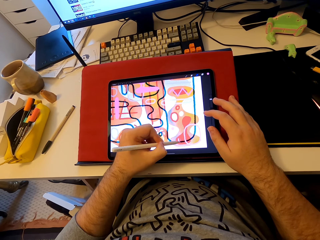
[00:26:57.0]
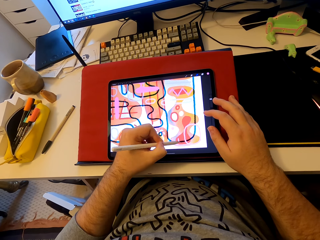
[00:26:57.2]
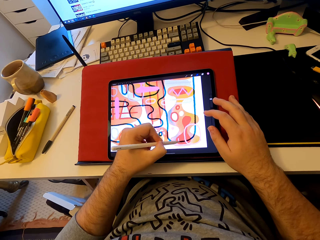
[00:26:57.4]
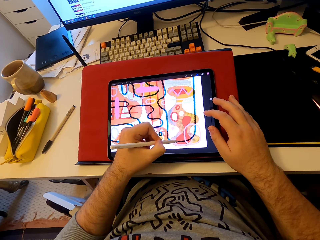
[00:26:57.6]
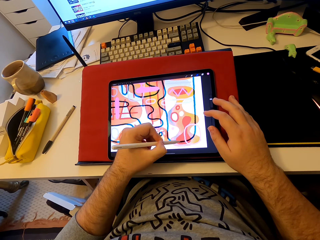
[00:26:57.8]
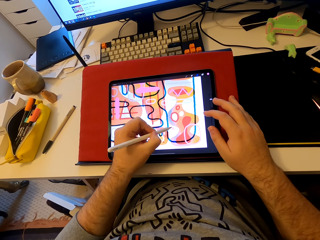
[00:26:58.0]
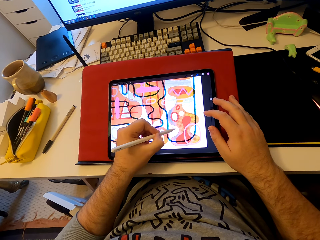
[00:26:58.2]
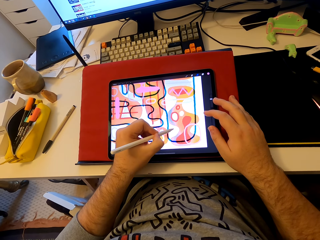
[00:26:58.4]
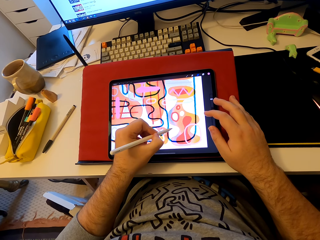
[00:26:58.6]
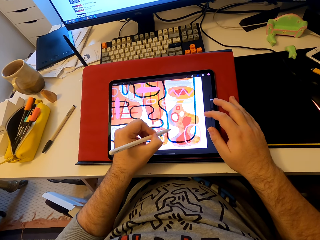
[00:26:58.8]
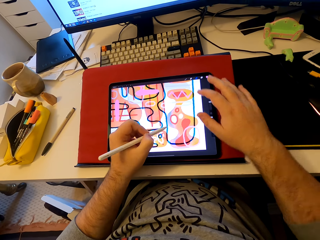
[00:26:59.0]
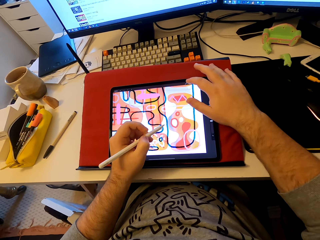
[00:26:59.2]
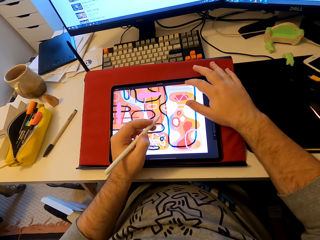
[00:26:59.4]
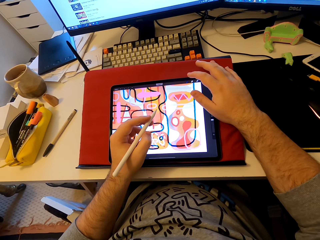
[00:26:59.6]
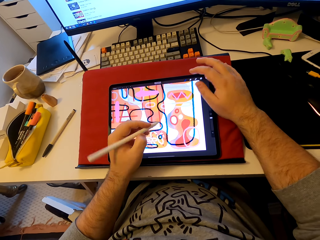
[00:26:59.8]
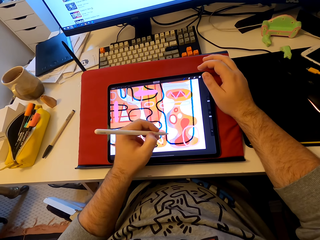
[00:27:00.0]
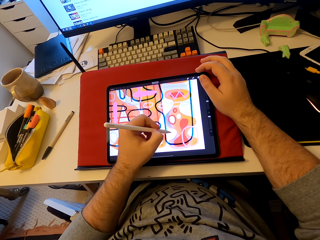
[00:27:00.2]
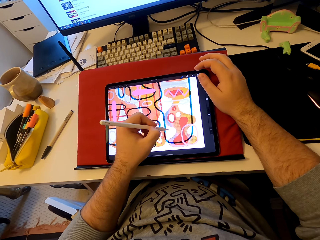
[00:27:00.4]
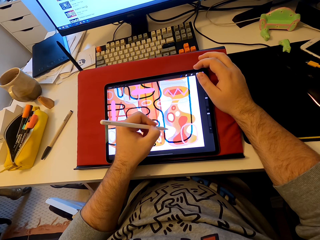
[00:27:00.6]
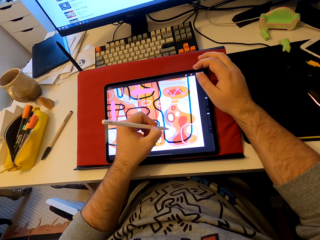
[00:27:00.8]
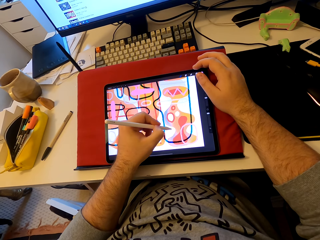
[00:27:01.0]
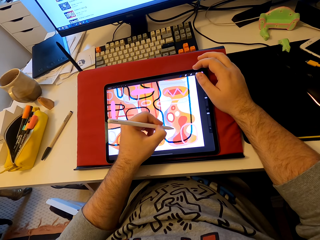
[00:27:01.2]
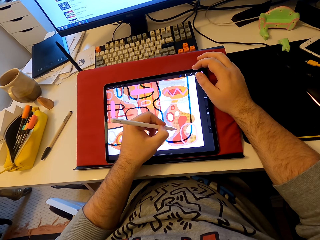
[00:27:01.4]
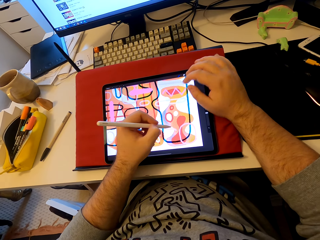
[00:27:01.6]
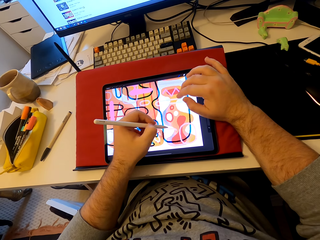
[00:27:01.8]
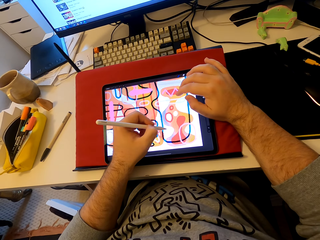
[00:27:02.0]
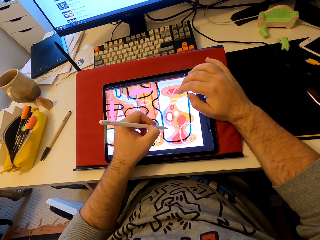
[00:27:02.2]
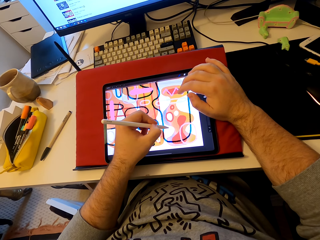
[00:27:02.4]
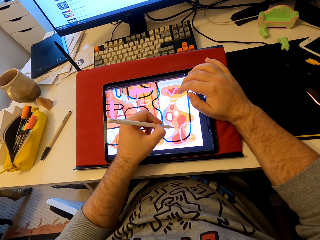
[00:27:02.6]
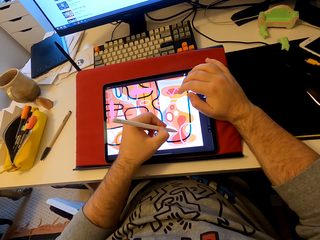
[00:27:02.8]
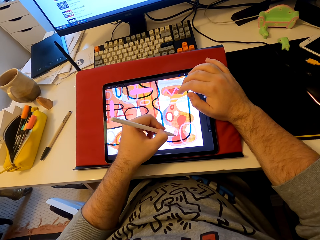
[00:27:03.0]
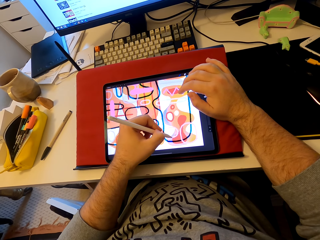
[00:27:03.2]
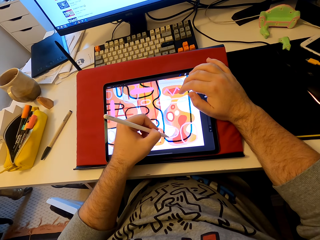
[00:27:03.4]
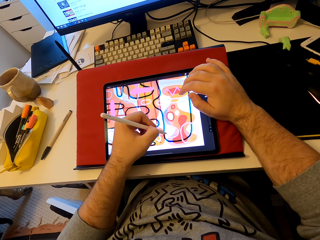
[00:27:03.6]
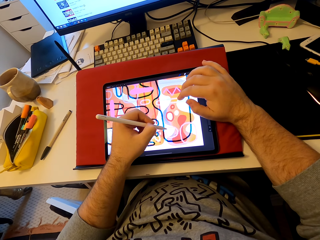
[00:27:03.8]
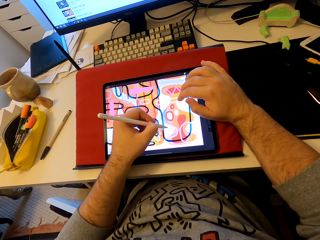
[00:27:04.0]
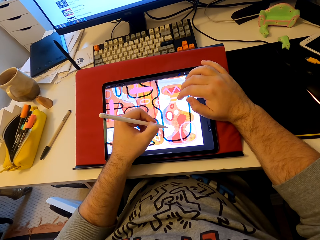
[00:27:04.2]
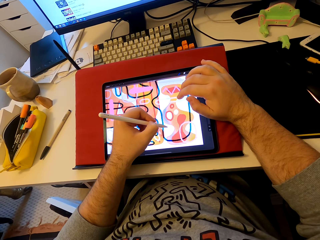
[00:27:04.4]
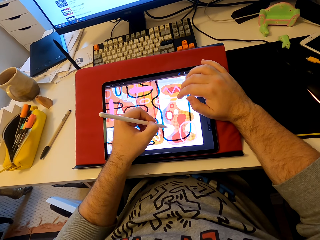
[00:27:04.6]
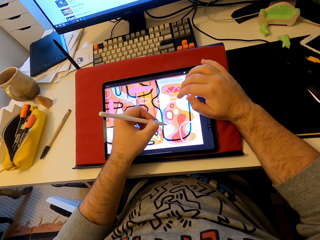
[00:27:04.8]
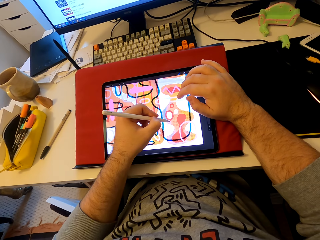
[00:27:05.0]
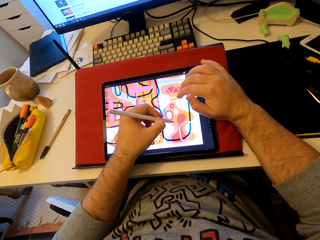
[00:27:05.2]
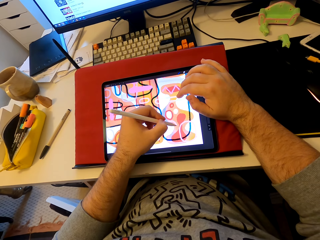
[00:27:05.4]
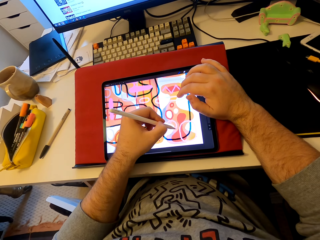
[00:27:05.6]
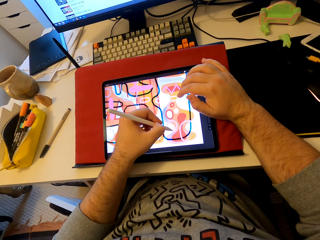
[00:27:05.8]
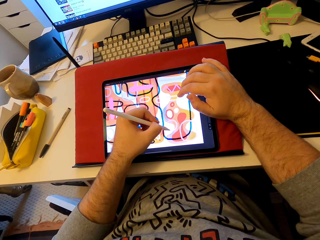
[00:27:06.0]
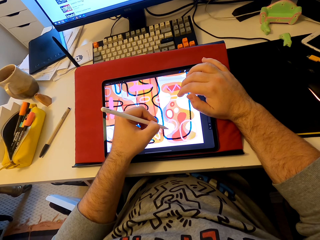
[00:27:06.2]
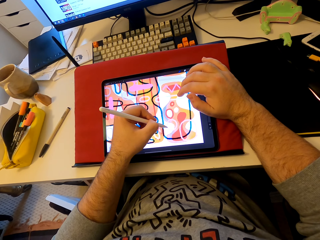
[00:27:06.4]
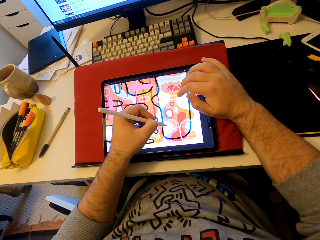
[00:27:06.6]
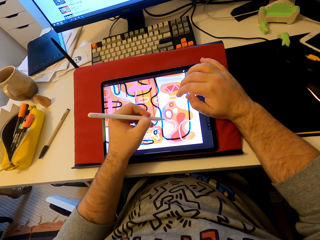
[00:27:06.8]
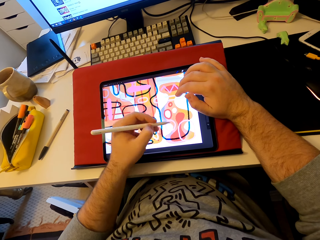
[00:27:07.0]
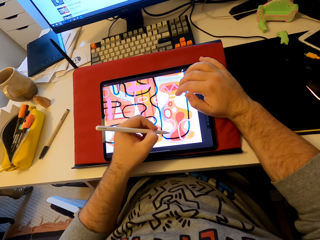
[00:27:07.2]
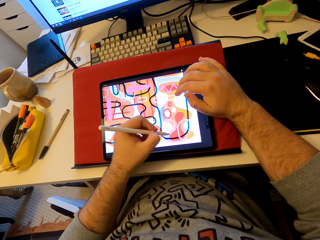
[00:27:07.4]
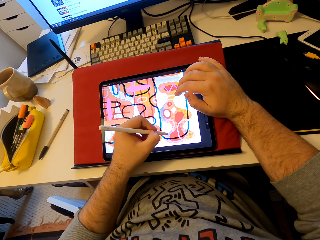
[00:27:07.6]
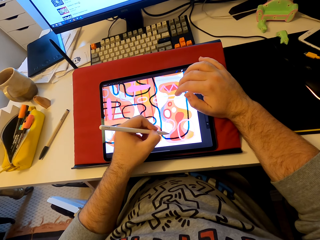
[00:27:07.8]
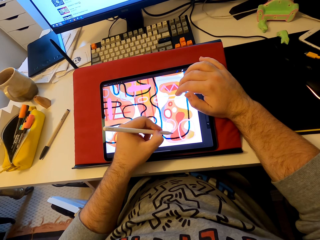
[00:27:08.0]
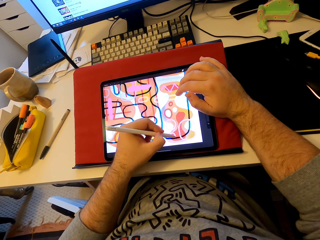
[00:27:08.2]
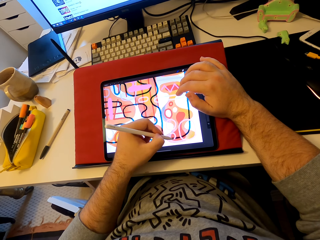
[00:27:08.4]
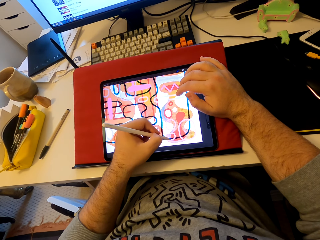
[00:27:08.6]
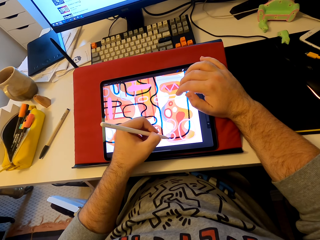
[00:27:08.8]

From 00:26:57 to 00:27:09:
The camera wearer operates a tablet. They draw a pattern on the tablet.

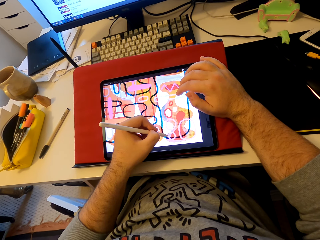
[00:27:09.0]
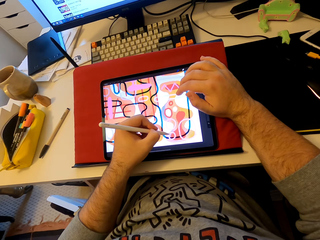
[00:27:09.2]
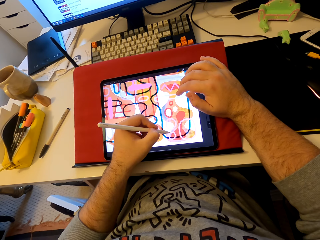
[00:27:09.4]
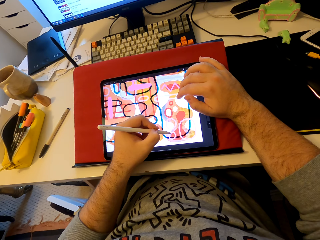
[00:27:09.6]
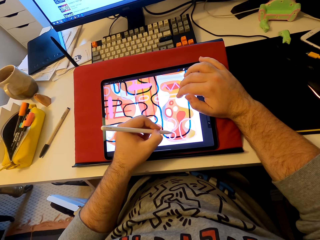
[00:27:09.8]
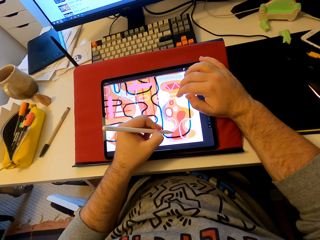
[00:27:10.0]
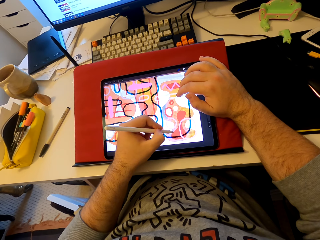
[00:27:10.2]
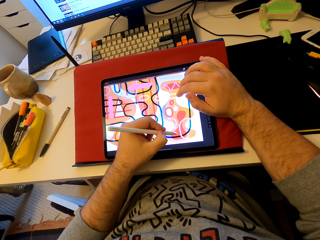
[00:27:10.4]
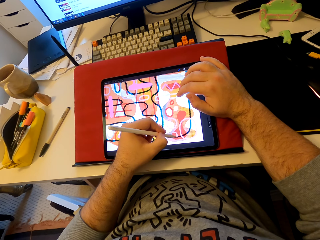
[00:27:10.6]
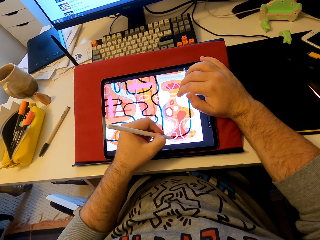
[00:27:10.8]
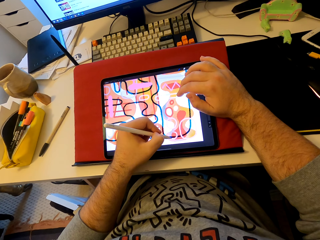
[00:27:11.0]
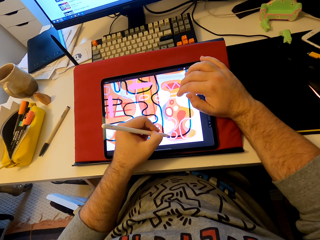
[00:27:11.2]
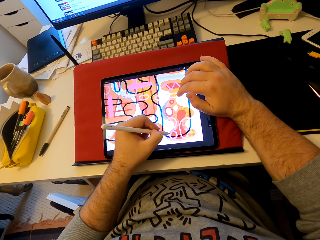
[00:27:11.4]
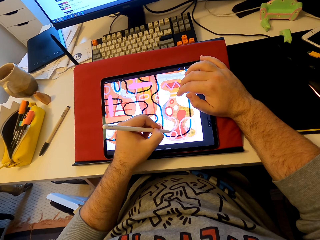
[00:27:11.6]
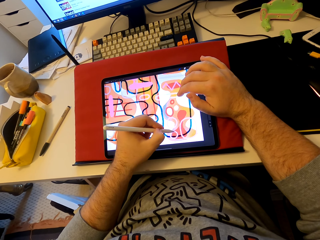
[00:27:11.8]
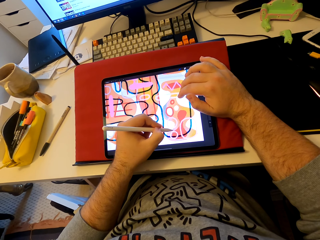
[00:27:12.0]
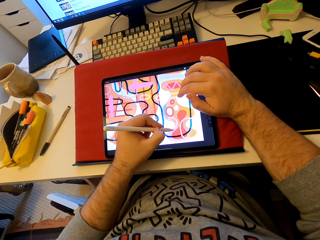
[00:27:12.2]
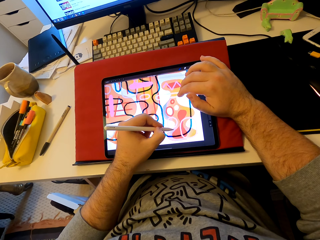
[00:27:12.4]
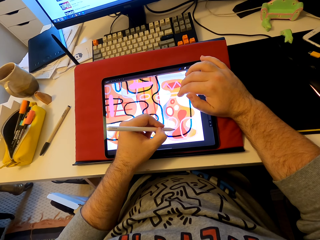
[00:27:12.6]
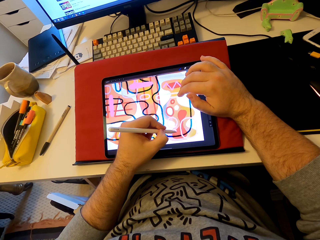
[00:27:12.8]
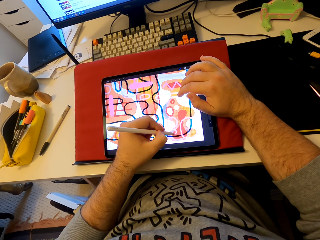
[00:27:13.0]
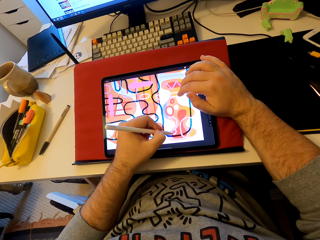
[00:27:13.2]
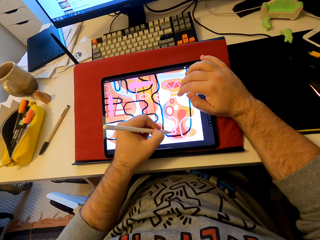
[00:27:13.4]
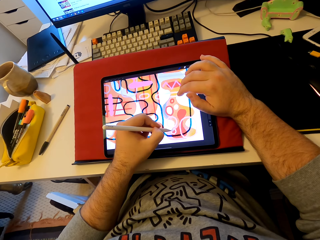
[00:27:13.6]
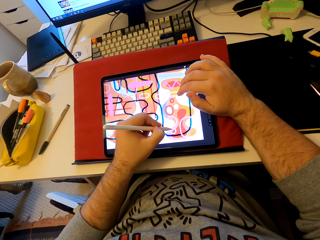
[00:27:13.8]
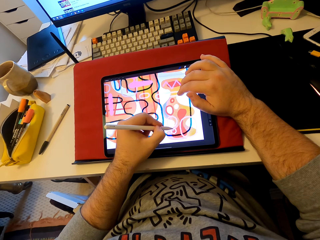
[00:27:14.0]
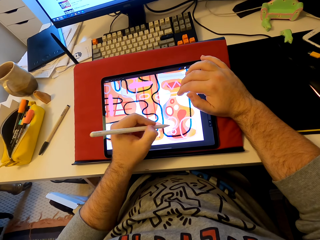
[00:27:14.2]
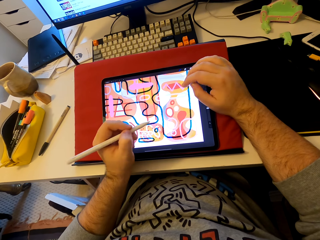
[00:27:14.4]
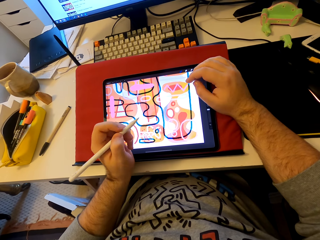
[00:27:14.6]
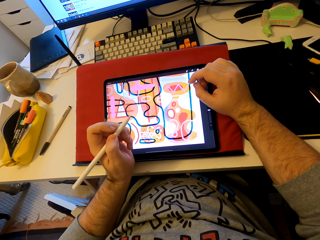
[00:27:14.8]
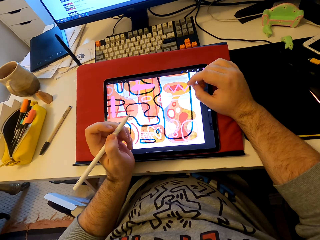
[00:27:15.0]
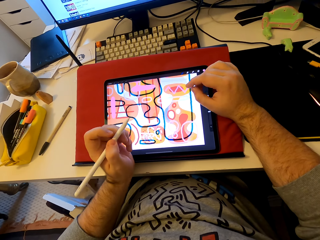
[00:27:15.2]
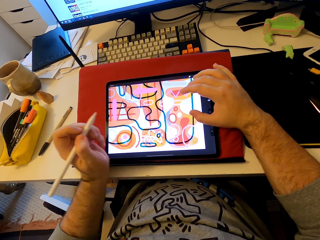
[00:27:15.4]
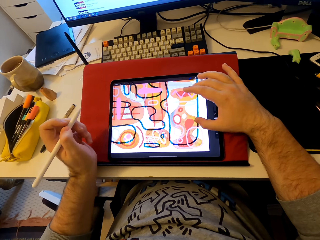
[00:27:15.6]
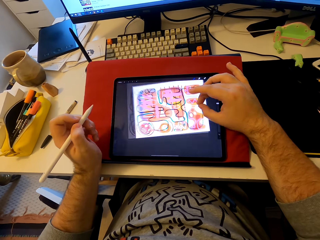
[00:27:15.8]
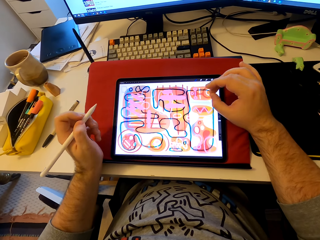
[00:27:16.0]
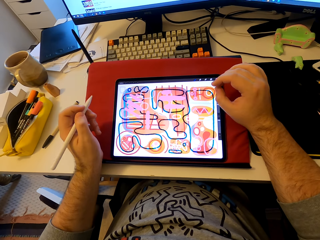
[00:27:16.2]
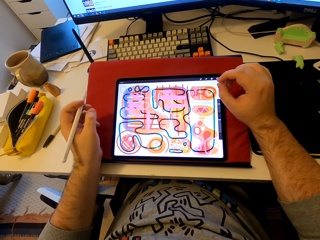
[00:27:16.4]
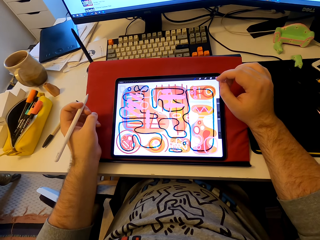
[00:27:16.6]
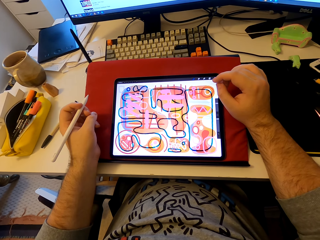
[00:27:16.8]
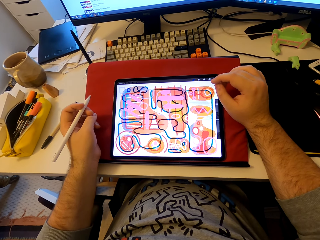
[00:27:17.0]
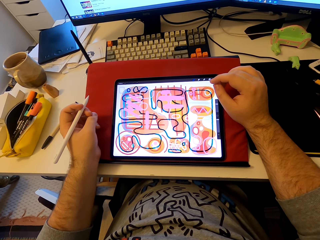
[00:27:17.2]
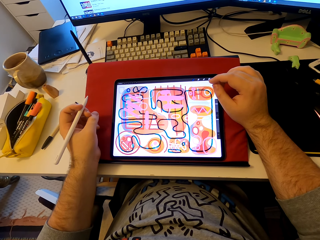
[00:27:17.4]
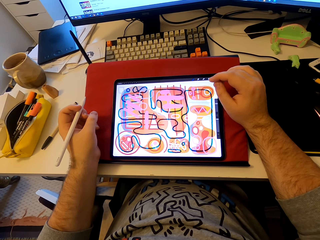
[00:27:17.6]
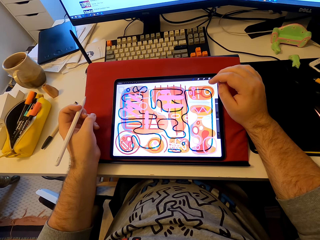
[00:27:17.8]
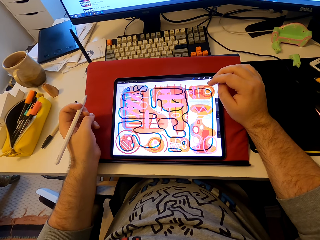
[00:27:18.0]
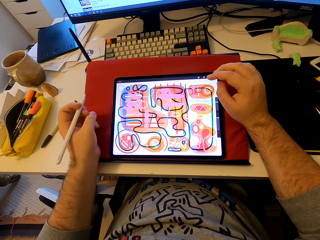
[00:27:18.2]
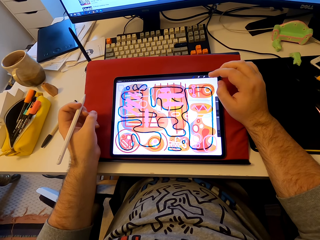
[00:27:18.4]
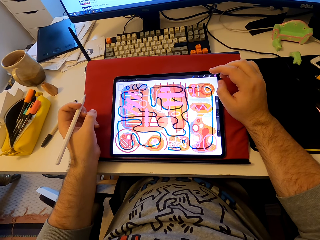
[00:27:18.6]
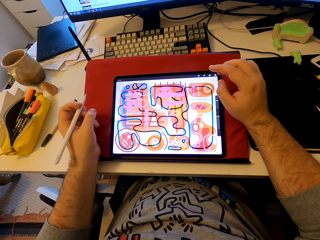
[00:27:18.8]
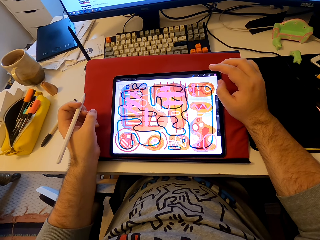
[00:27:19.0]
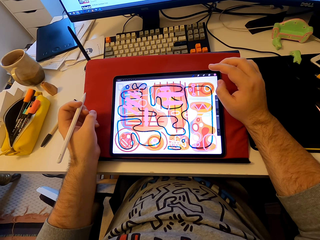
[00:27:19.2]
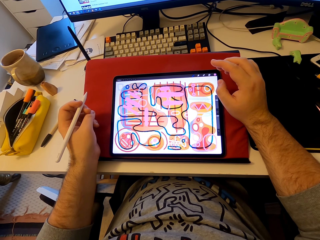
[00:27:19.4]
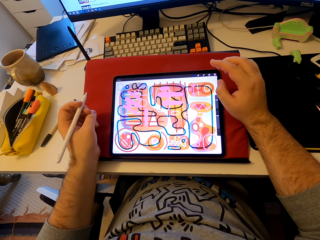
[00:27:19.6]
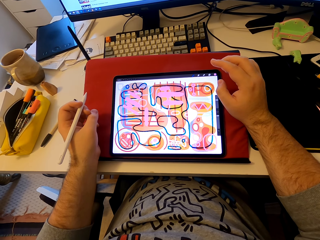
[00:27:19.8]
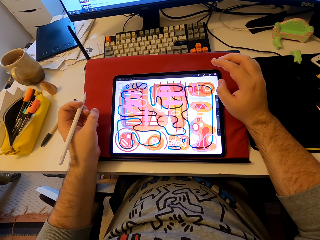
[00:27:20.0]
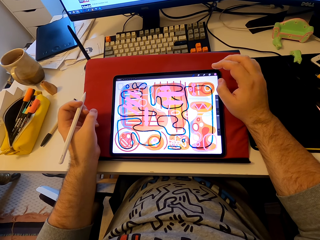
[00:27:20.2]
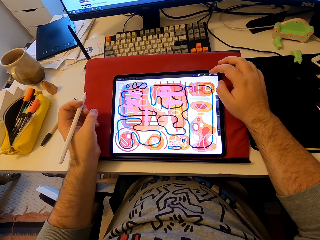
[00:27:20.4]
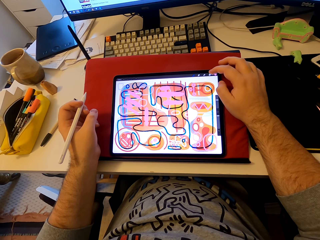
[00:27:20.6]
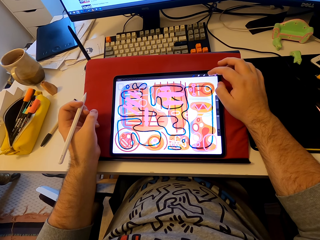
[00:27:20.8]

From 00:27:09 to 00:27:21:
The camera wearer draws on the tablet's screen. He pulls his hands aside the tablet screen. He holds the tablet screen with his index and thumb fingers. He pulls his hands aside the tablet screen. He operates the tablet. He stares at the tablet.
